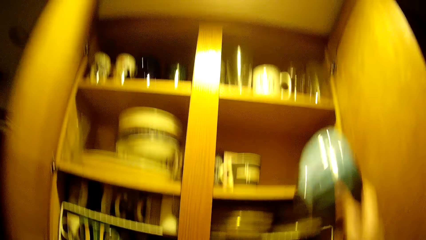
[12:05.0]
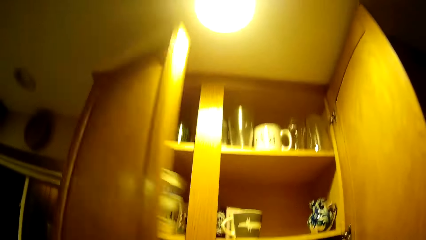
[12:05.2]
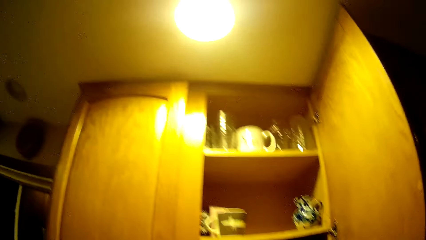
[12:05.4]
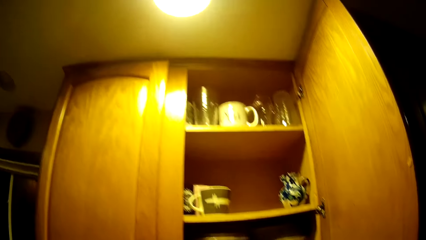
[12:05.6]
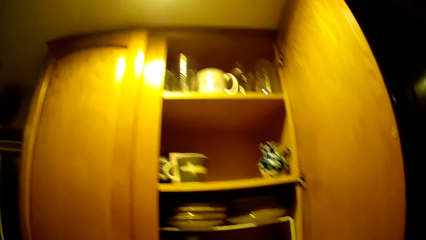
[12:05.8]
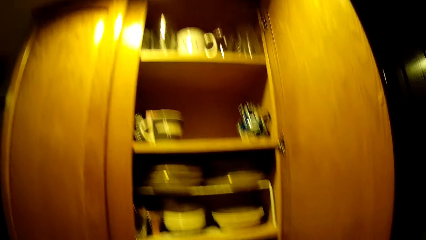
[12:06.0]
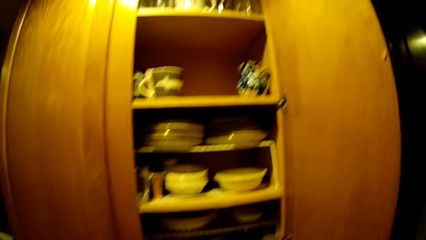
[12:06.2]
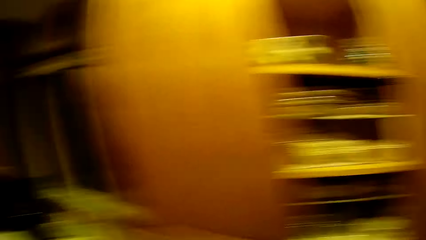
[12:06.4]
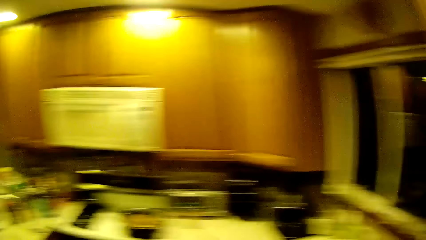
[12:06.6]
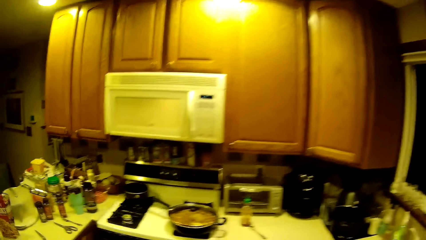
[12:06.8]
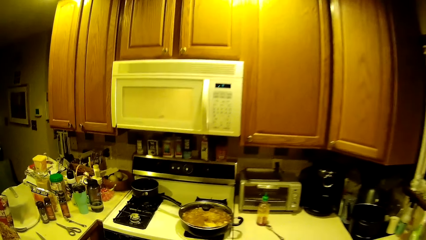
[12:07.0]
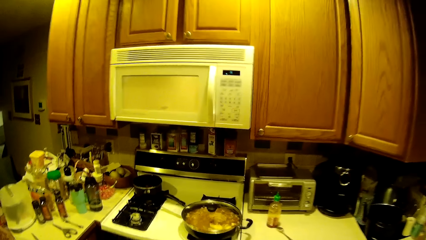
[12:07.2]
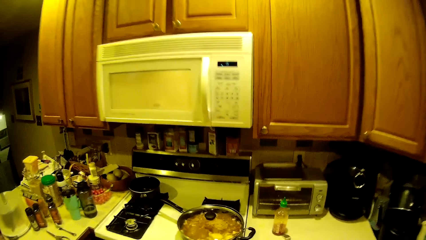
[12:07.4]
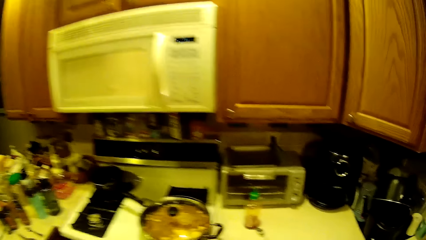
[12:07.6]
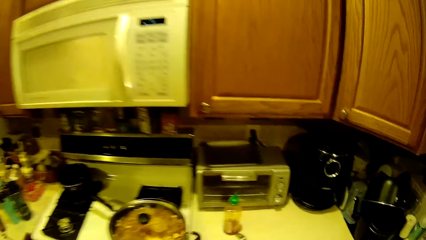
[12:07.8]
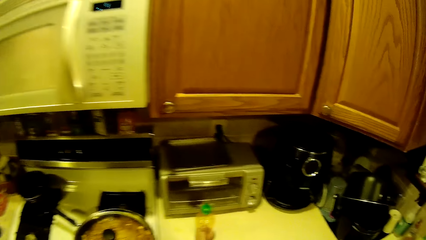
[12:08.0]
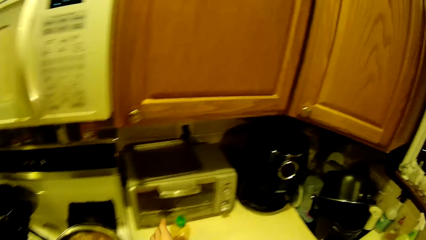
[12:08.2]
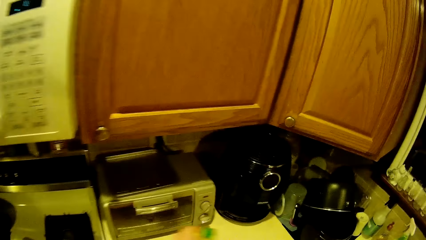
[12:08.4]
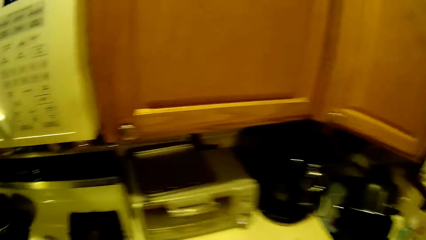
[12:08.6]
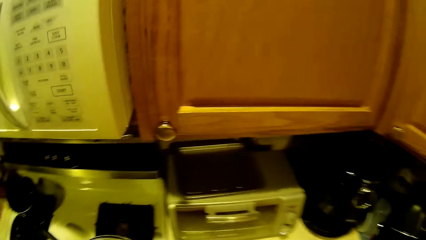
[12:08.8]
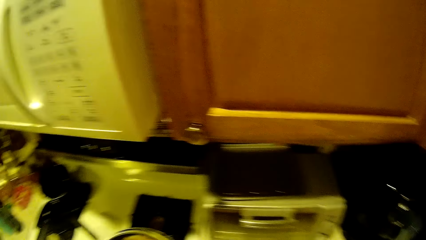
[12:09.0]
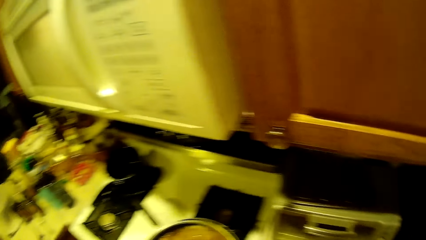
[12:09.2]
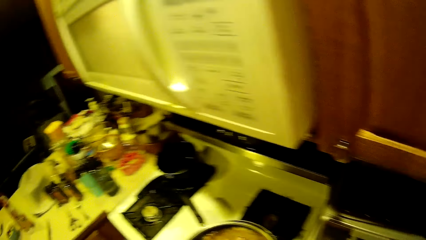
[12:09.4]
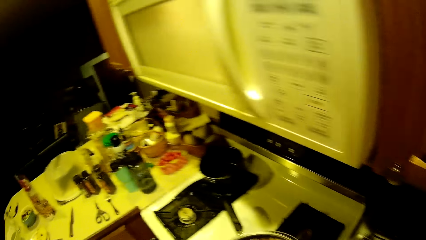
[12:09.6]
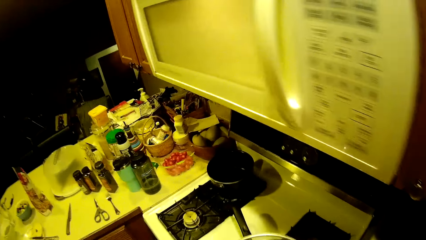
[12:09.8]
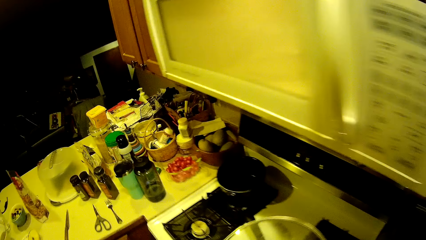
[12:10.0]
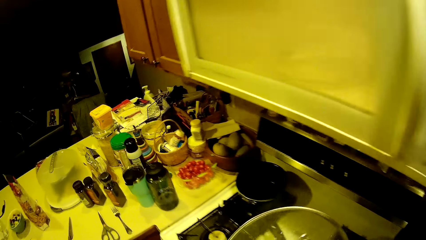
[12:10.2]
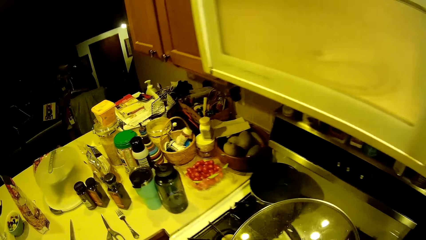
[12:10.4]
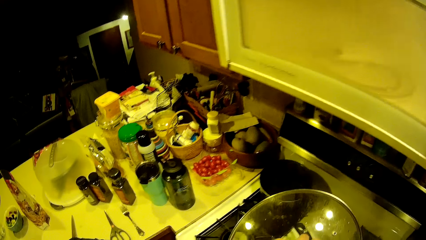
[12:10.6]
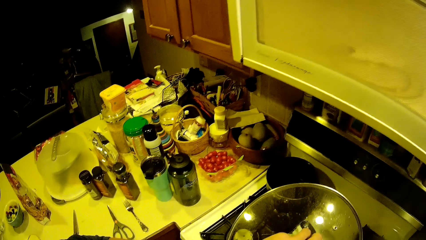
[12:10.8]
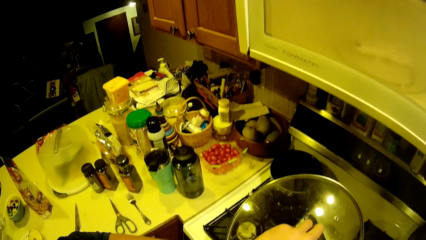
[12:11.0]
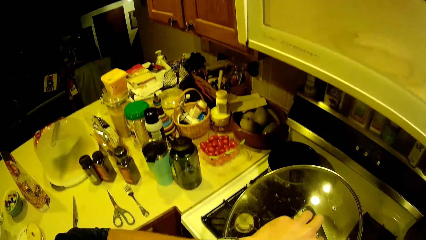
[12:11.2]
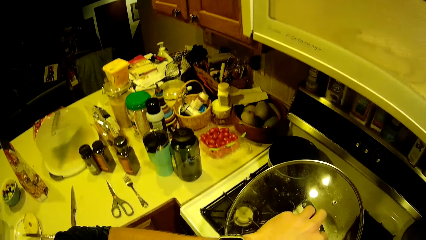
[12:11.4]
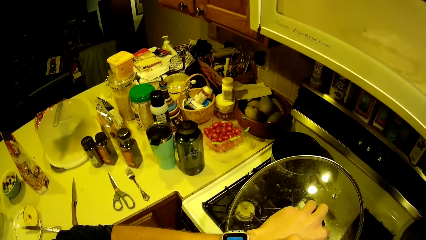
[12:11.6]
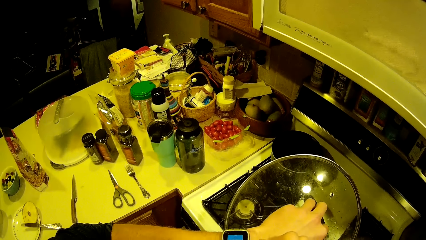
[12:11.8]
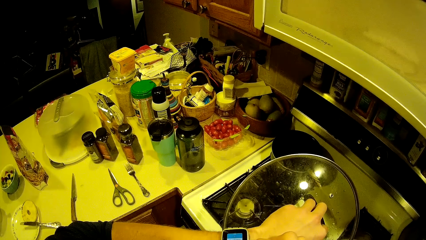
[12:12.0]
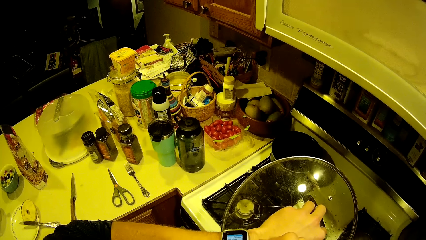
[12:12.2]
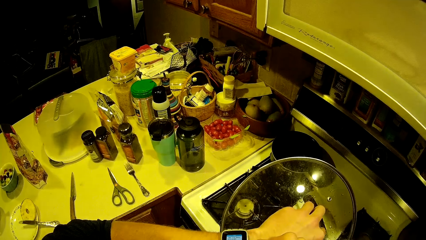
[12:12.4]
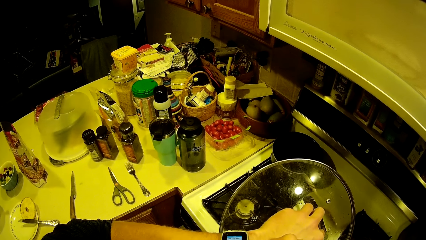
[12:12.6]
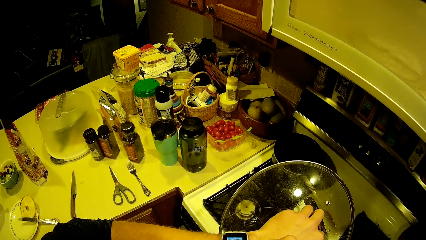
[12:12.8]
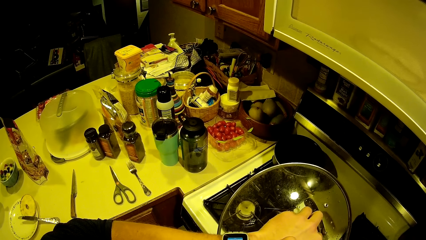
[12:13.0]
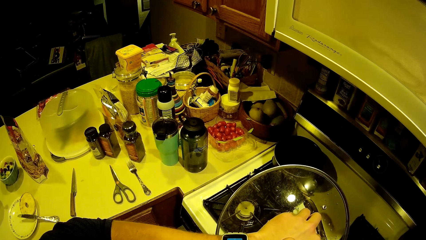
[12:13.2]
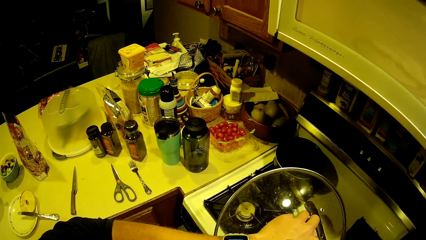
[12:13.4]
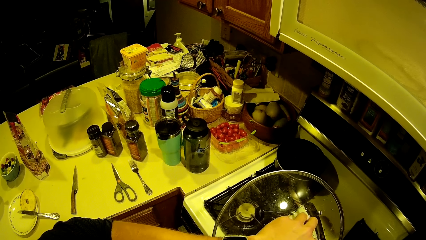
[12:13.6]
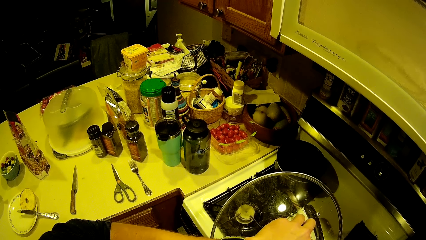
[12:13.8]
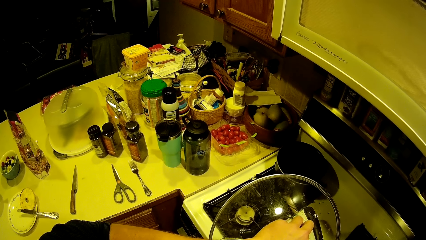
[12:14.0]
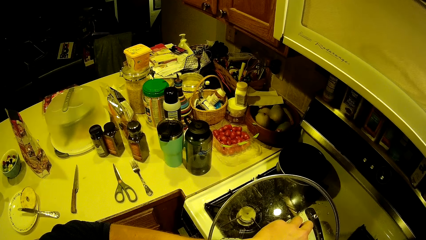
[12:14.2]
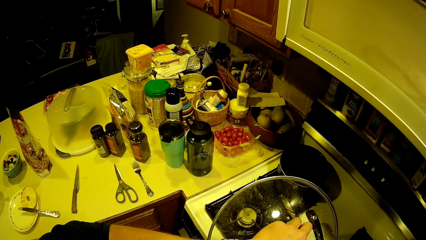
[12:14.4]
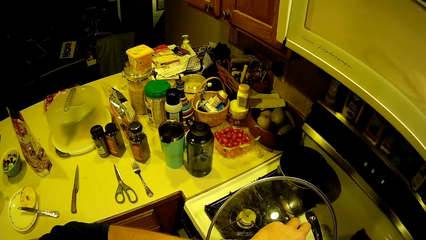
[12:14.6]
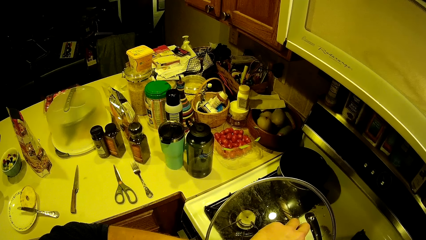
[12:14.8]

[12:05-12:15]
The camera wearer closes the kitchen cabinet with his left hand. He closes the kitchen cabinet with his right hand. He walks towards the cooking point. He walks away from the kitchen cabinet. He places the ceramic bowl on the kitchen worktop with his right hand. He opens the cover of the fry pan with his left hand.

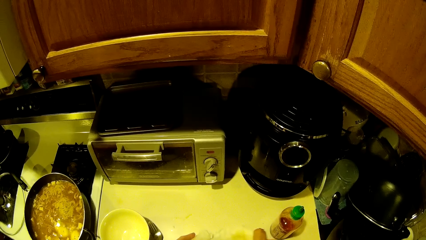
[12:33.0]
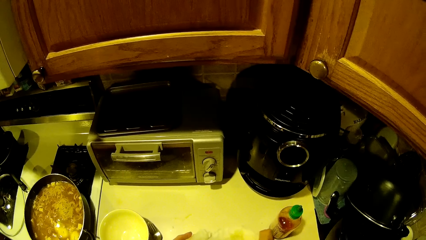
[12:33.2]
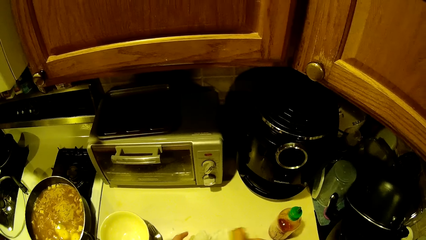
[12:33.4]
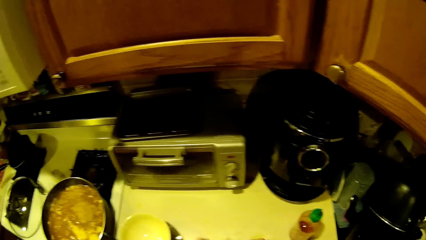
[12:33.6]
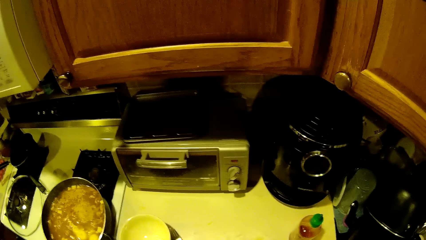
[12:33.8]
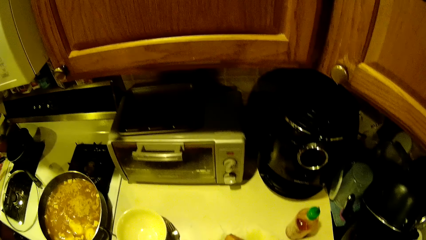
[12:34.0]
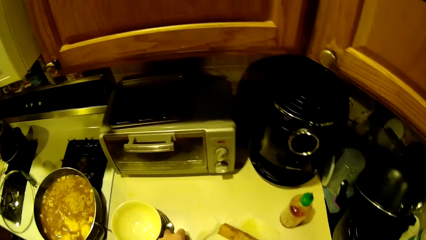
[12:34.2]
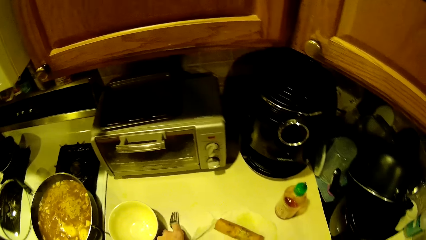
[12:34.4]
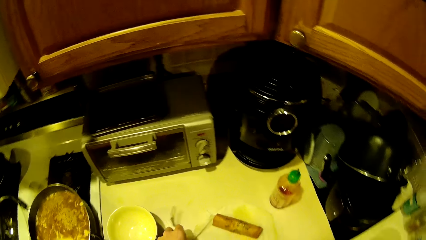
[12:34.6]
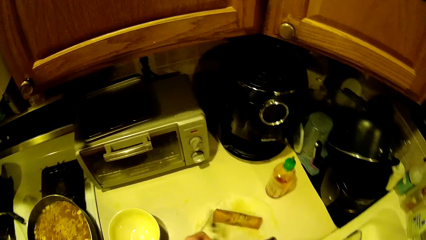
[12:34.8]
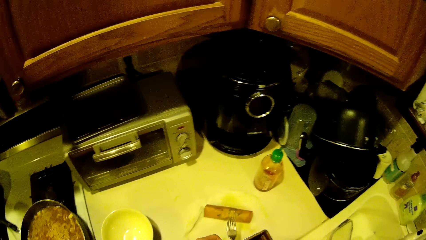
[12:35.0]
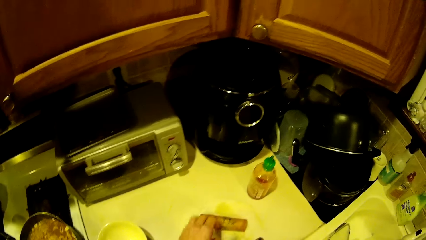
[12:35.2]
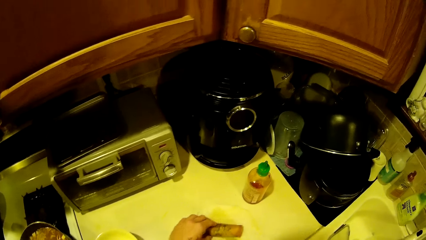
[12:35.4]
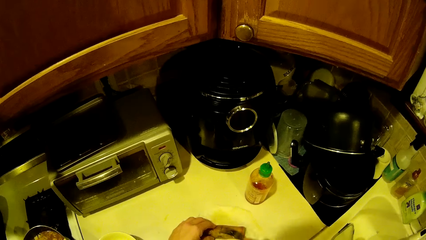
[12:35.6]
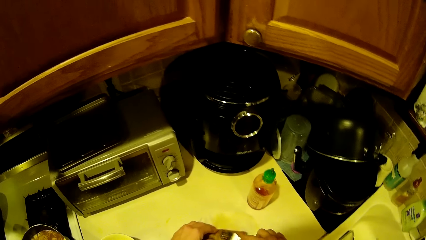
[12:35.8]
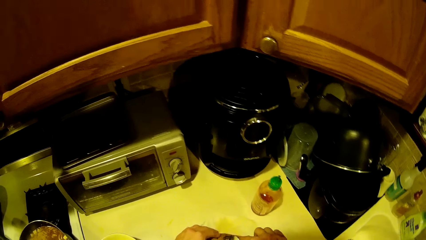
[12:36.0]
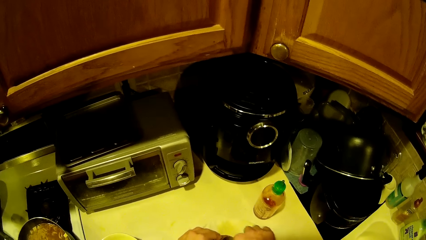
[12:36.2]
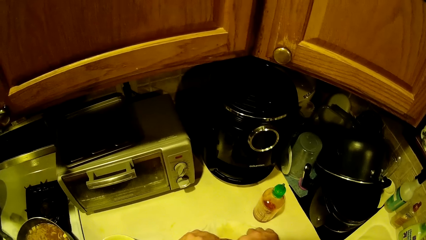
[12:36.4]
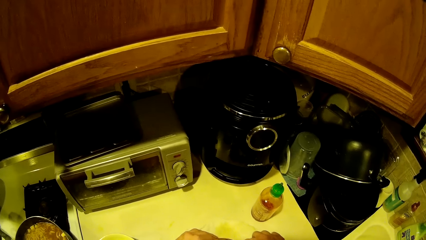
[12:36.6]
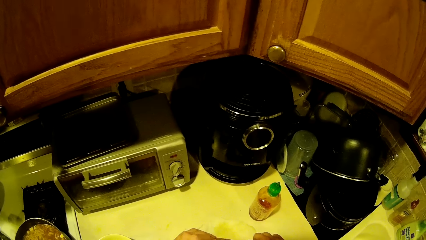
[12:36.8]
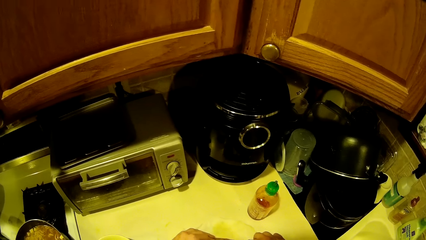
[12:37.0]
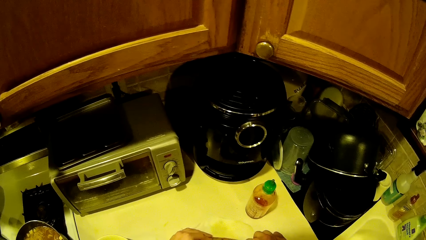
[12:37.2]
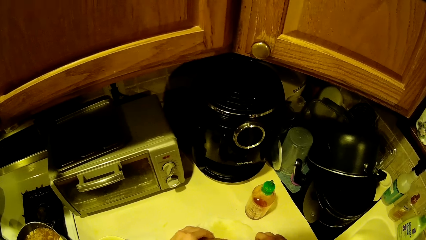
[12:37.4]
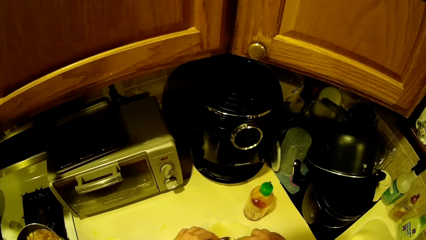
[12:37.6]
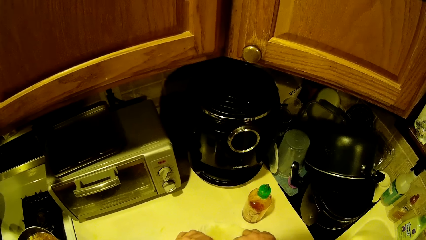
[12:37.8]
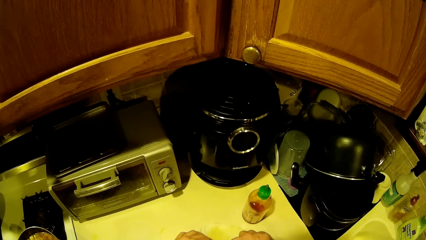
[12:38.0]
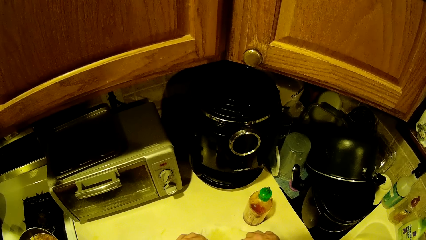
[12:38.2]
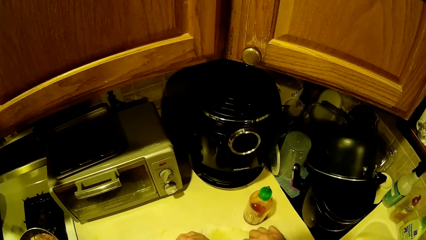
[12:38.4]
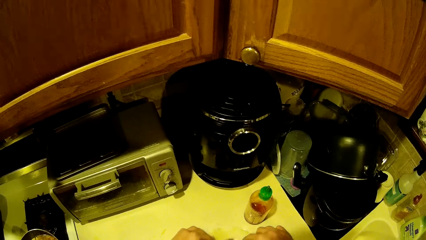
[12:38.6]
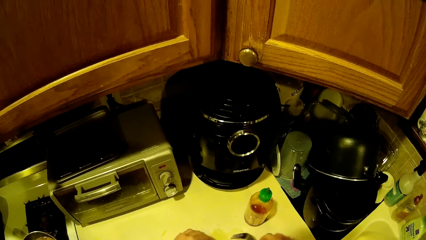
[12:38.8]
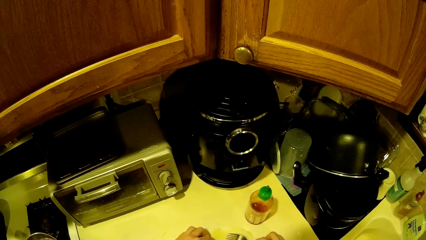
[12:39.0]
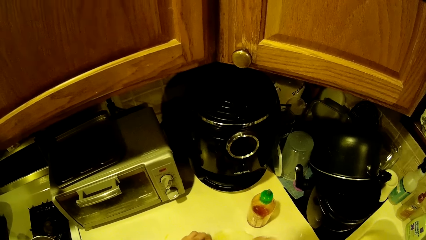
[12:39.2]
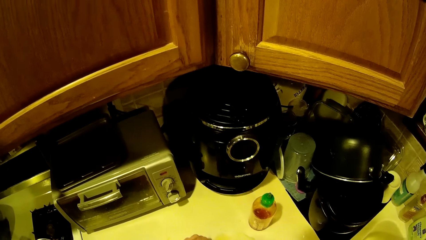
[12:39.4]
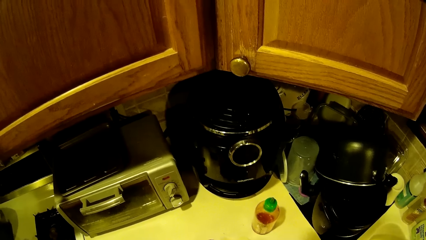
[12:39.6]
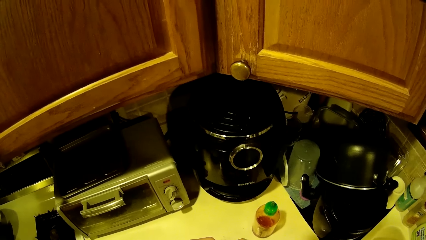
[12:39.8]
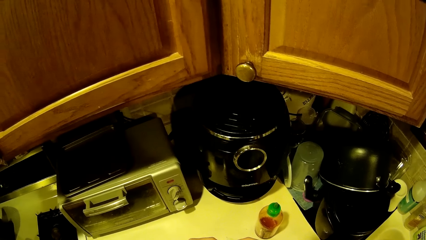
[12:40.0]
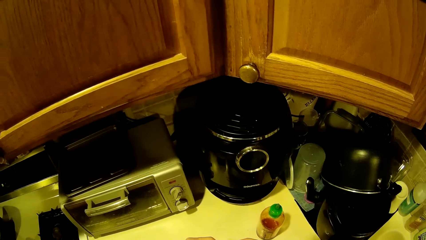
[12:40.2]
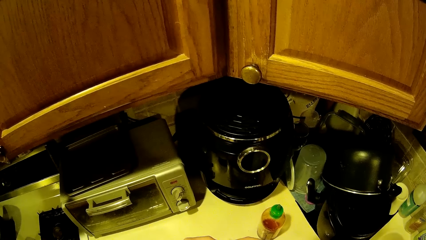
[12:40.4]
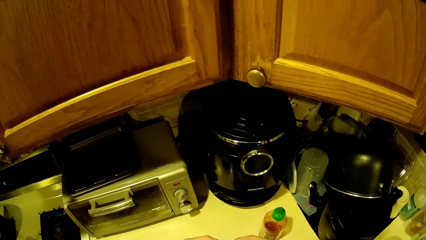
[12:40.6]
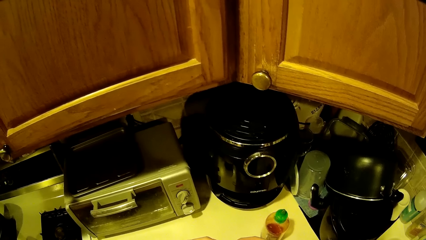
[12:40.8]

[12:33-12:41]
The camera wearer picks up the fork on the kitchen worktable with his left hand. He passes the fork from his left hand to his right hand. He slices the sausage on the counter with the fork in his right hand.
